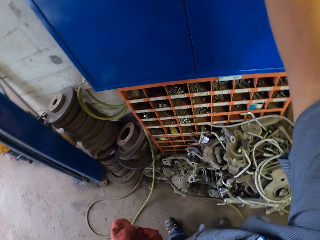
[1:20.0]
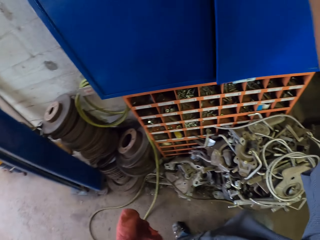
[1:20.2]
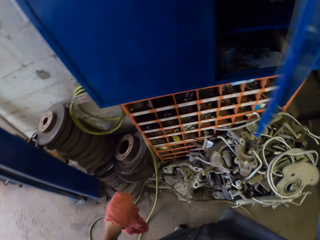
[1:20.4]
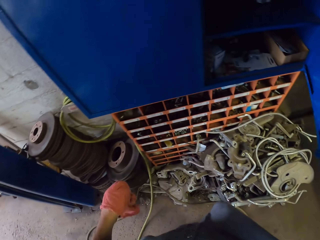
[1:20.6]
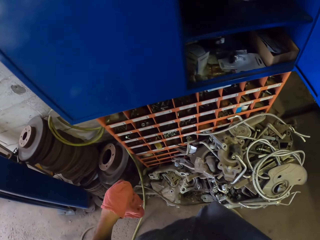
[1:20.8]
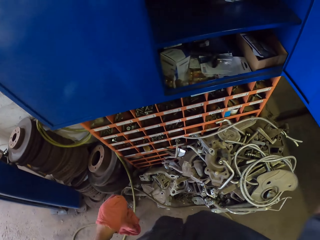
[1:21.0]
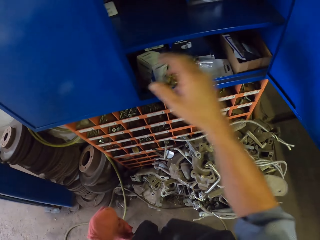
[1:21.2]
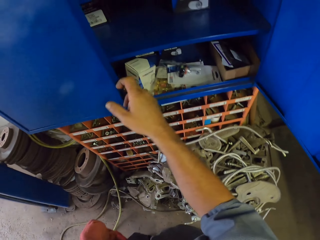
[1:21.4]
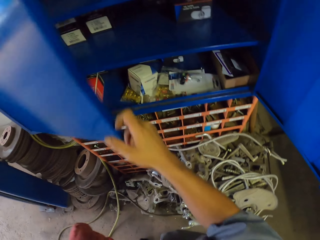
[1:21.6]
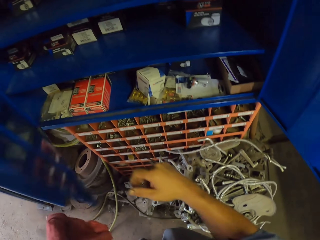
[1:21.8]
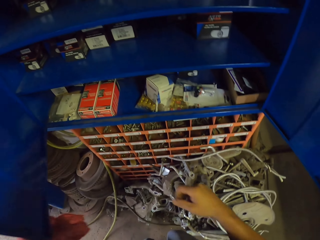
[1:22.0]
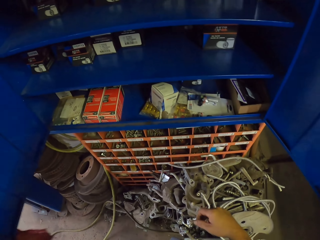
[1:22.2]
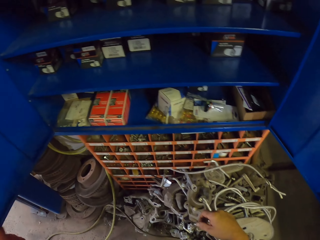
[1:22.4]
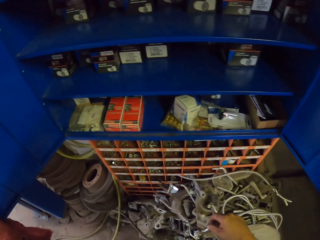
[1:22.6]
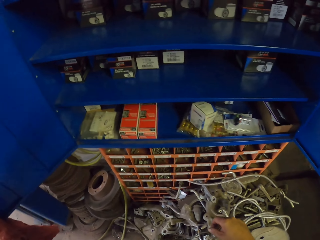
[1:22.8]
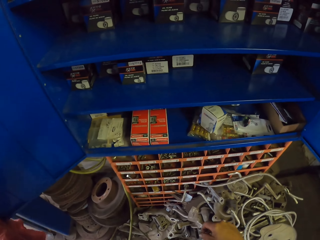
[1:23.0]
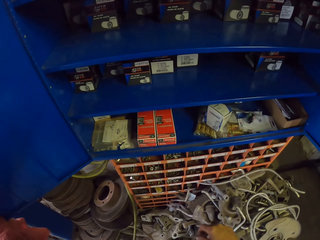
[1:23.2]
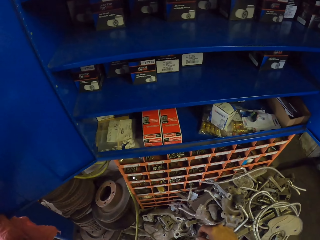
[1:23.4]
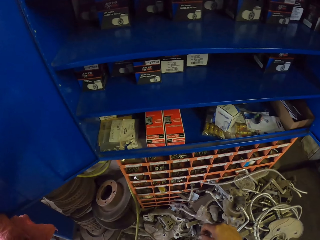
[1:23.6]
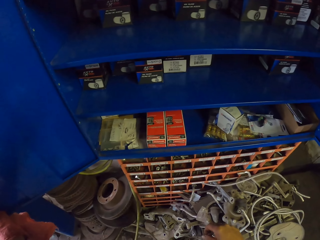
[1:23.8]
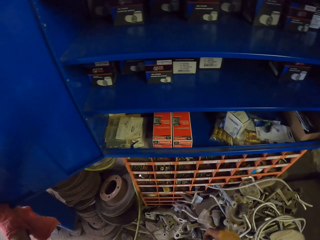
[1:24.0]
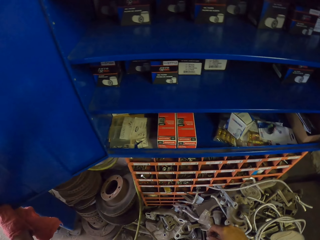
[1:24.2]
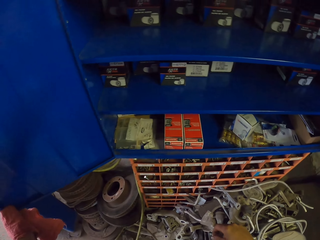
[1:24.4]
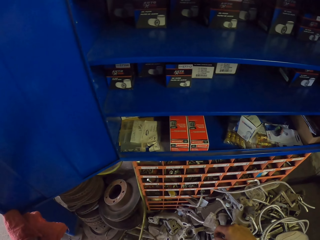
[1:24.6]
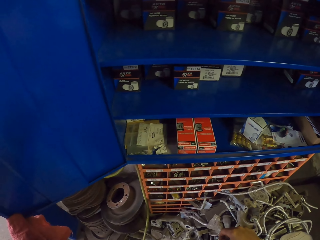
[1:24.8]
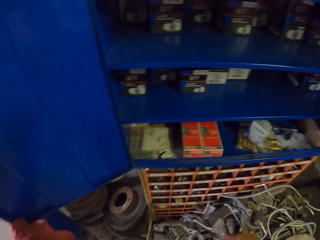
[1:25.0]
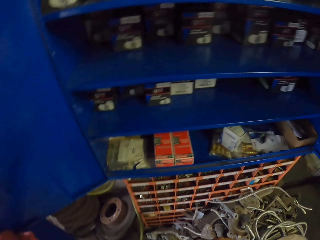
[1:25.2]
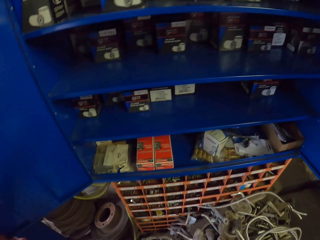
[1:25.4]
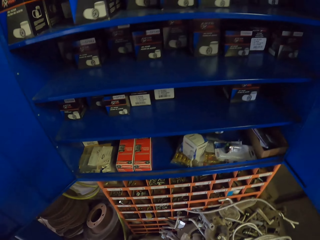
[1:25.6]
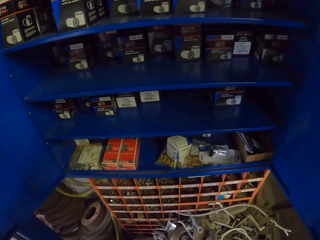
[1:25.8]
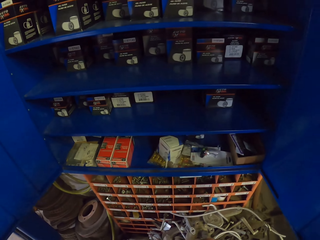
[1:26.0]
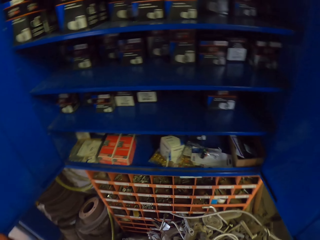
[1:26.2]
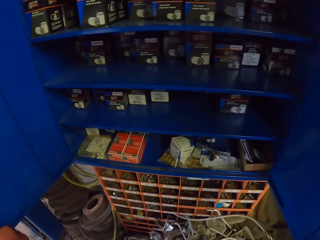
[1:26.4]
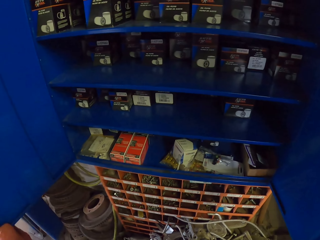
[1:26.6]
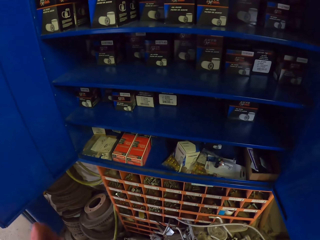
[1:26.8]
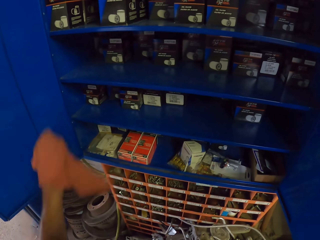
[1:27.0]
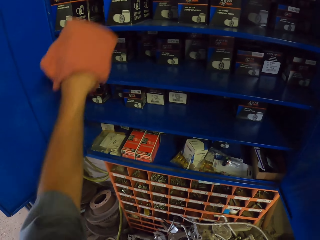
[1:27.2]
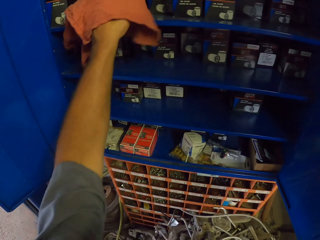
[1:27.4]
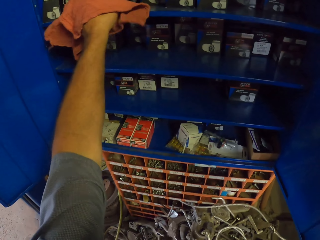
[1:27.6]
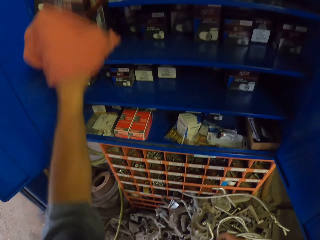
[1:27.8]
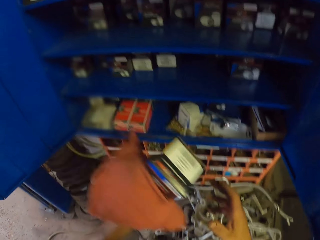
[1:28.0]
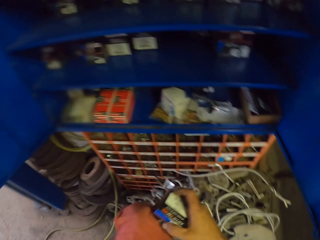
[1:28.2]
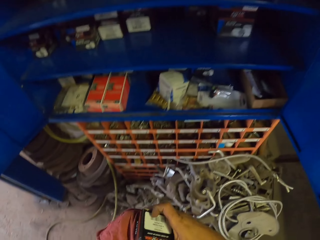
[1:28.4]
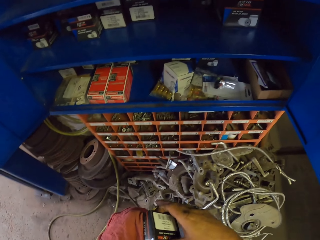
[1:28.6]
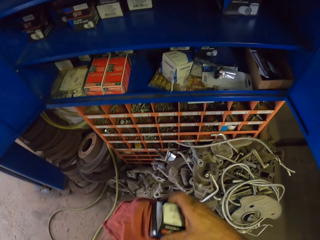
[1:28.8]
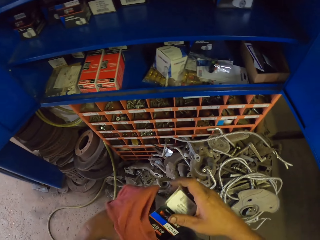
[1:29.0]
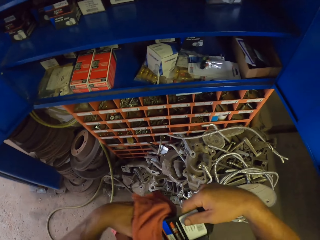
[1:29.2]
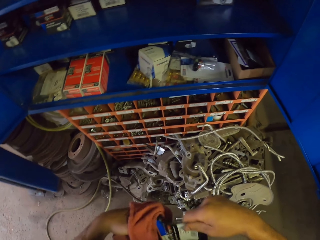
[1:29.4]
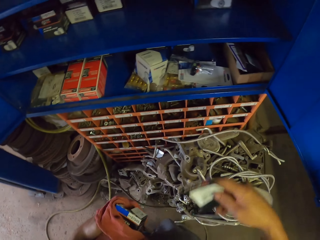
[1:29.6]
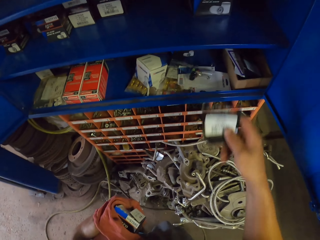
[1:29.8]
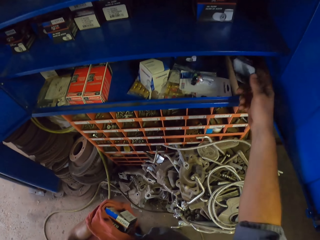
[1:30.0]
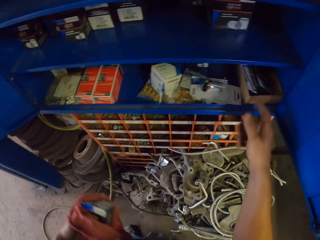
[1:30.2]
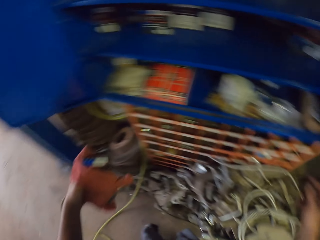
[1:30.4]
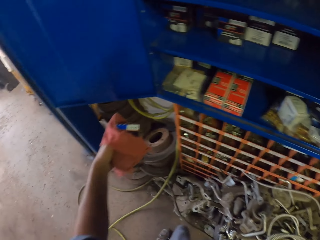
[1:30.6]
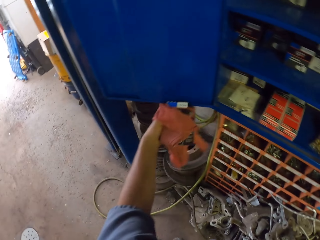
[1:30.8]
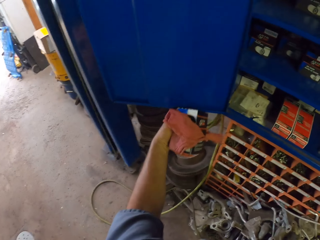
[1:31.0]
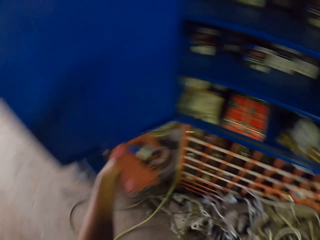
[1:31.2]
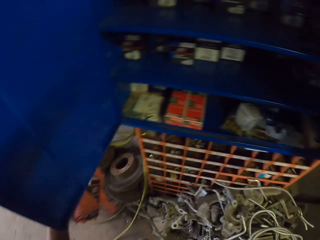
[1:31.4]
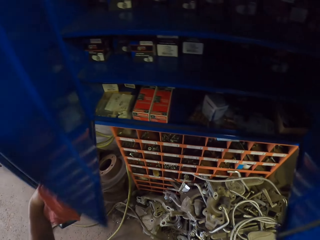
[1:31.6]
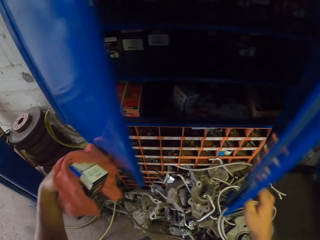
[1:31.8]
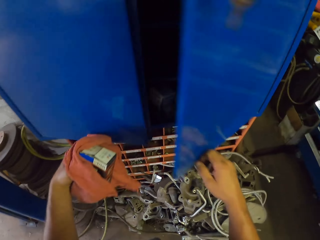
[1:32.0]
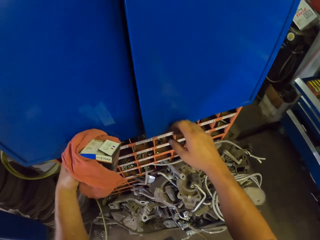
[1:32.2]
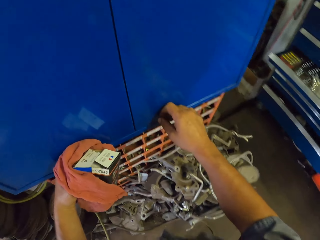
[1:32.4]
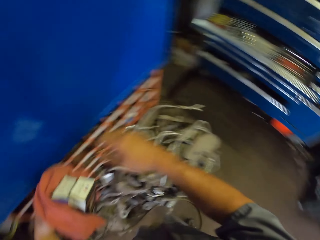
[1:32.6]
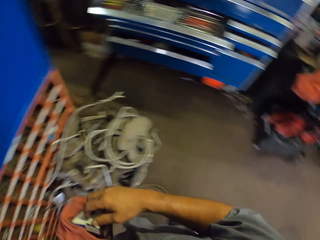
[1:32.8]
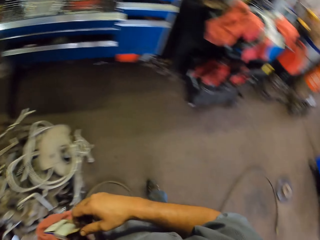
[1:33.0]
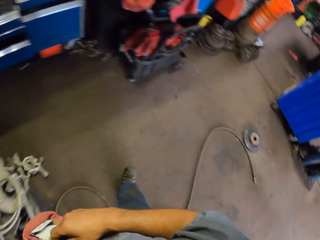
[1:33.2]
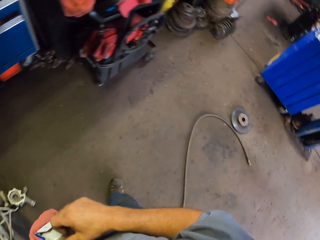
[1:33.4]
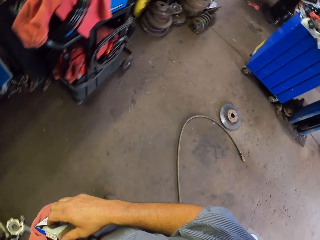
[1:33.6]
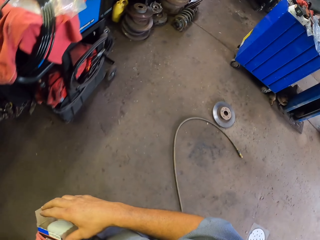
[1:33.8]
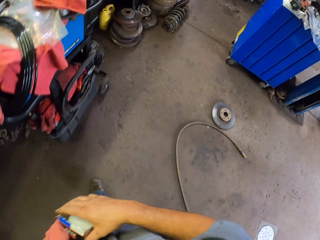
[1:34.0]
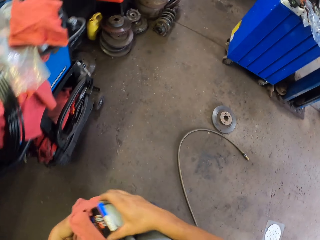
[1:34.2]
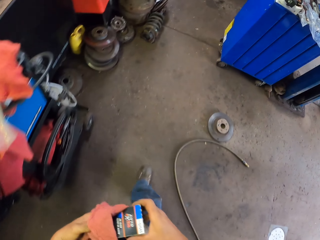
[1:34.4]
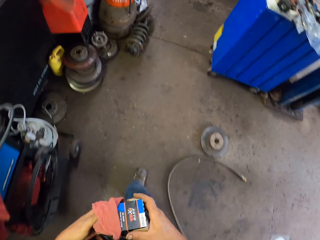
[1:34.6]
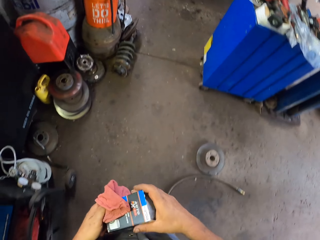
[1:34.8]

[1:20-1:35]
The camera wearer opens the cabinet. They pick up the box from the cabinet. They tear the box top and open up the box. They throw the piece of the box in the cabinet. They close the cabinet. They walk towards the car.

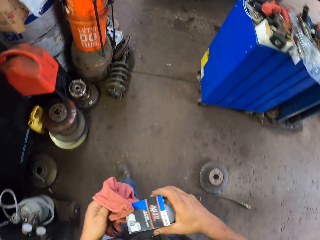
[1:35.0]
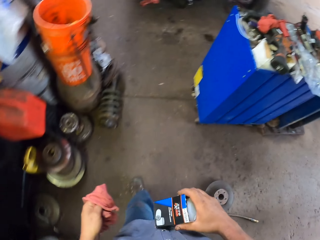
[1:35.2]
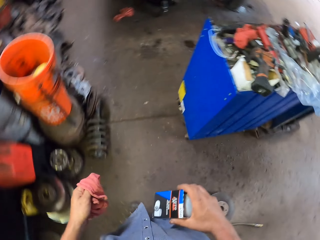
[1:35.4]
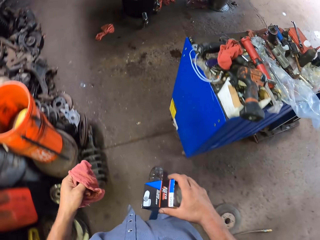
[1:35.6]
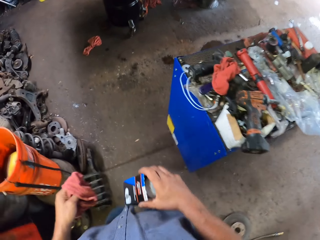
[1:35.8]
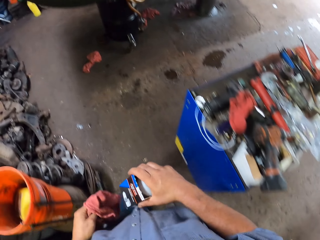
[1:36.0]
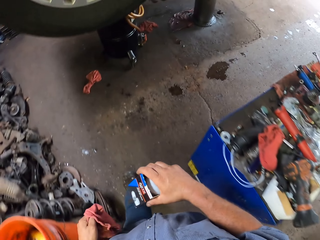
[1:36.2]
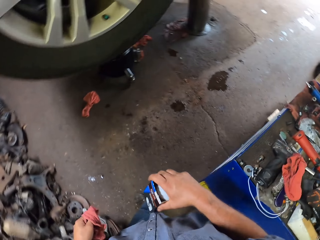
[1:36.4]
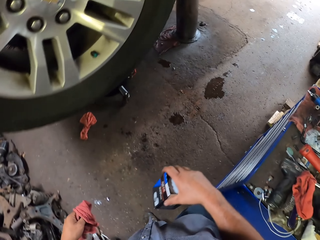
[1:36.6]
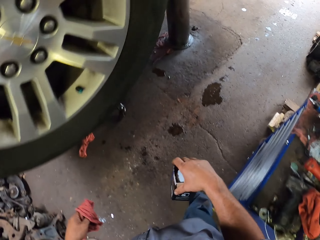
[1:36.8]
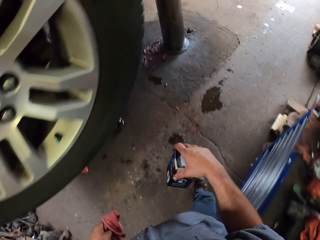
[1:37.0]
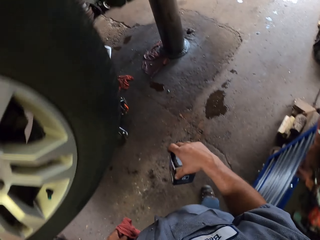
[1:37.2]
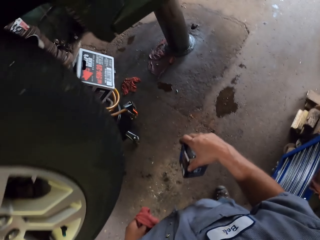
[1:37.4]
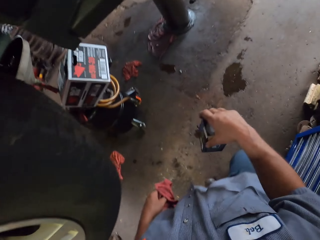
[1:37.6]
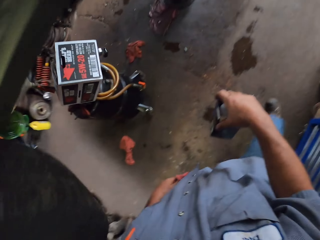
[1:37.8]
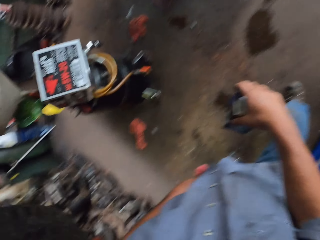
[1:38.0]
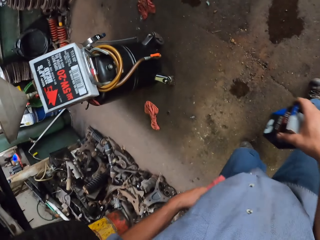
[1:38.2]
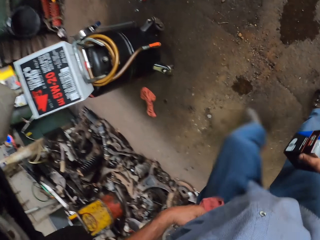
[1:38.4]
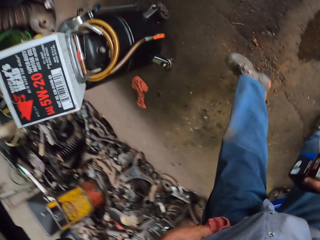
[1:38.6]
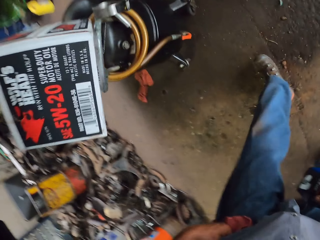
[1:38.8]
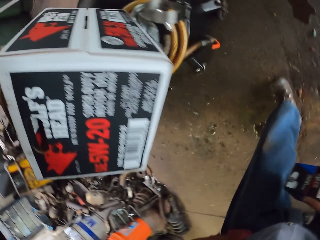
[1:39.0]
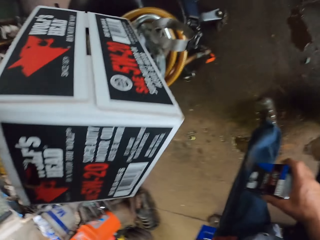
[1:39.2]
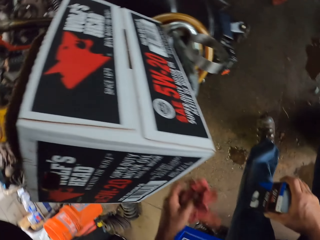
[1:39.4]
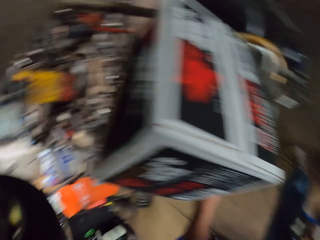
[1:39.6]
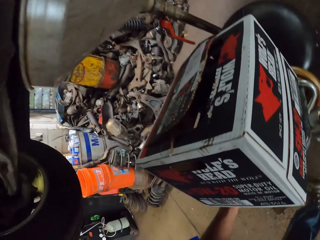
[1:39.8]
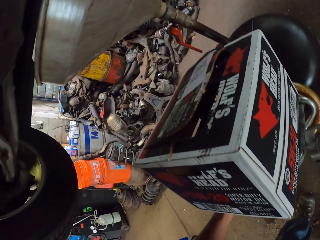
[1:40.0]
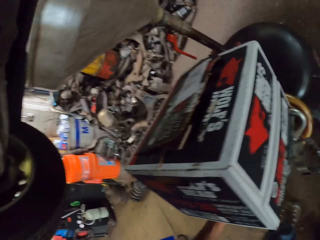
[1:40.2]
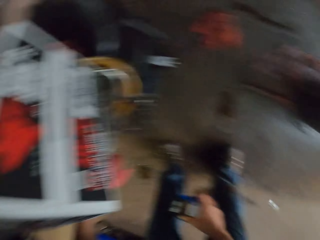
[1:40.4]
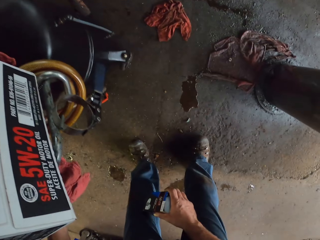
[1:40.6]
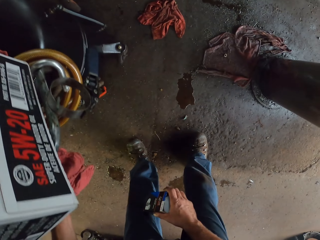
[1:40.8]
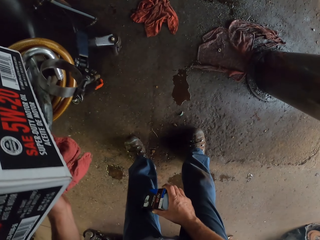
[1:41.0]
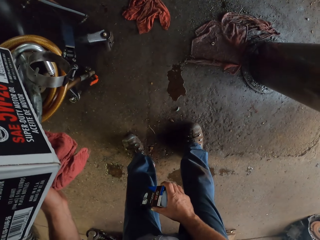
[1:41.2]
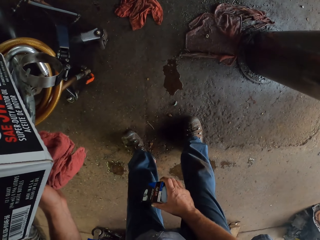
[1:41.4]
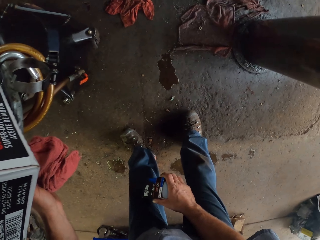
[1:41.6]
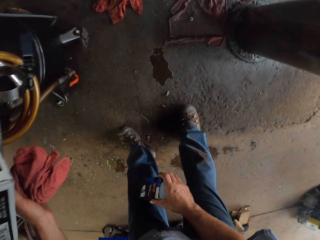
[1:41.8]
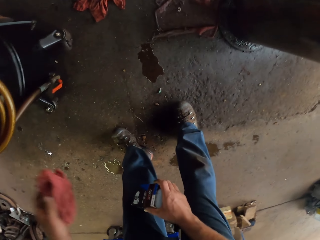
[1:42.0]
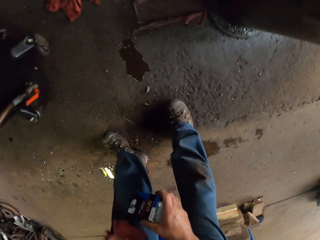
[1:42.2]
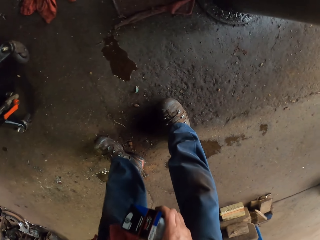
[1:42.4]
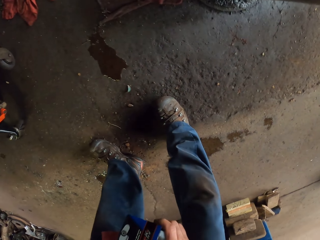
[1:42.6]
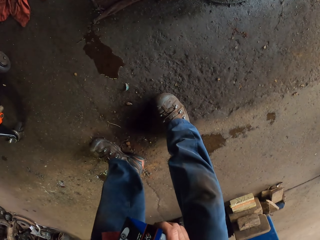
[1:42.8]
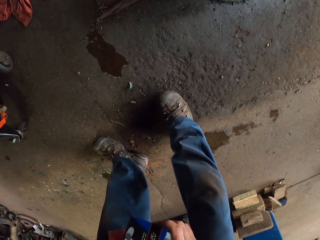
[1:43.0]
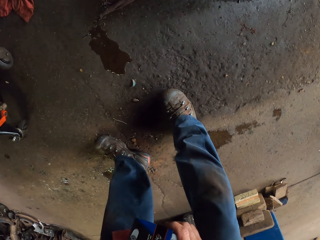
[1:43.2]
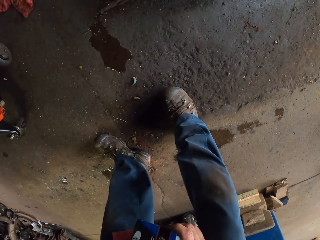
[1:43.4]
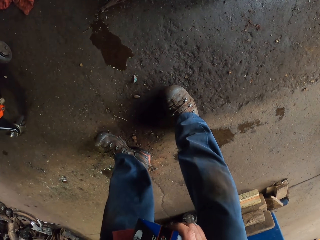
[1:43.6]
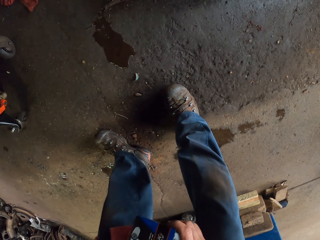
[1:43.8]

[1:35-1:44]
The camera wearer wipes the box. They walk under the vehicle. They check under the box.
